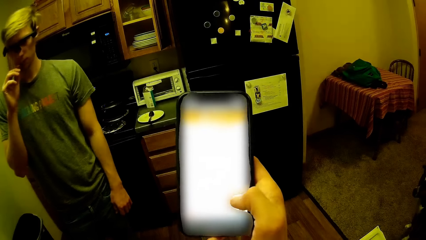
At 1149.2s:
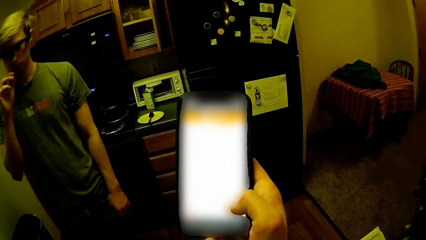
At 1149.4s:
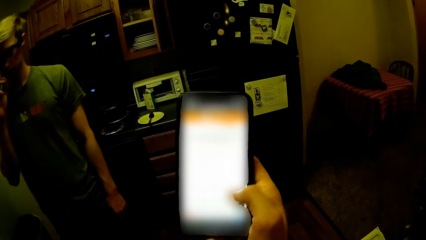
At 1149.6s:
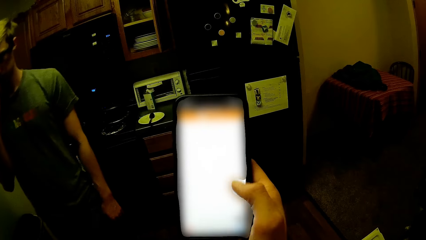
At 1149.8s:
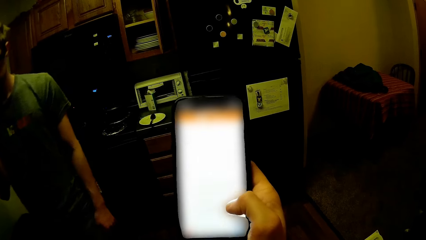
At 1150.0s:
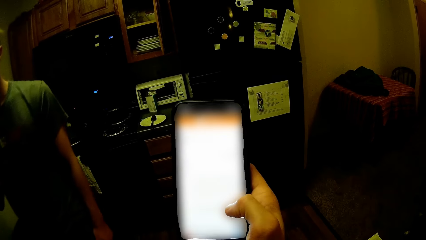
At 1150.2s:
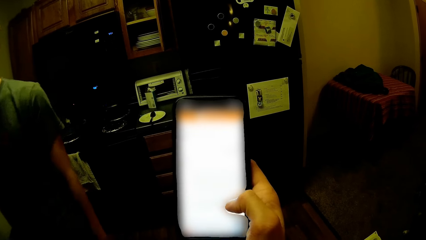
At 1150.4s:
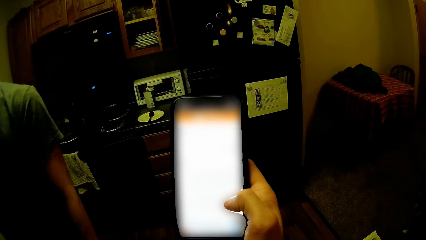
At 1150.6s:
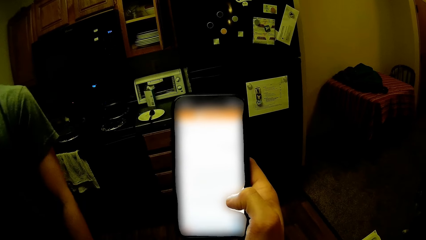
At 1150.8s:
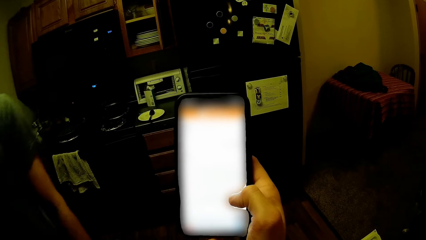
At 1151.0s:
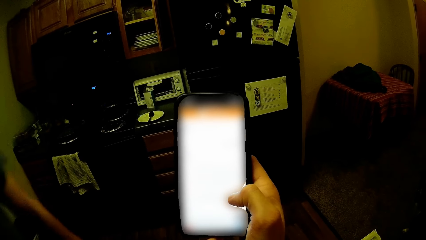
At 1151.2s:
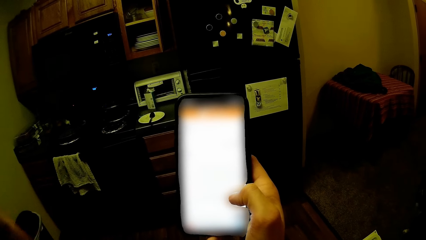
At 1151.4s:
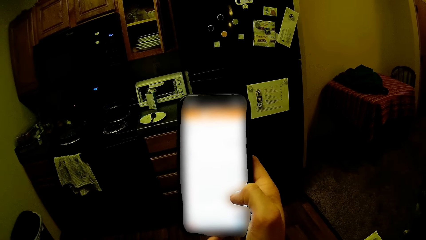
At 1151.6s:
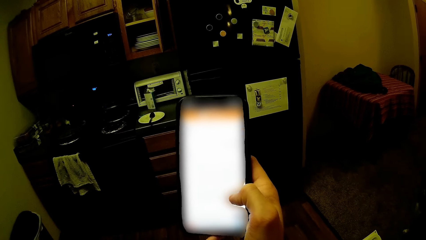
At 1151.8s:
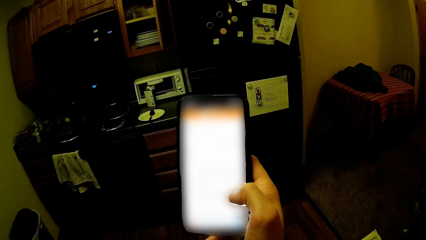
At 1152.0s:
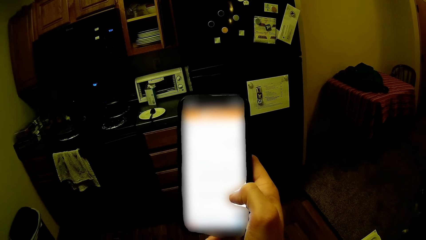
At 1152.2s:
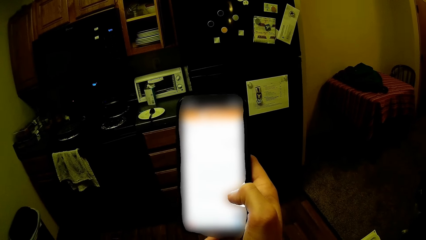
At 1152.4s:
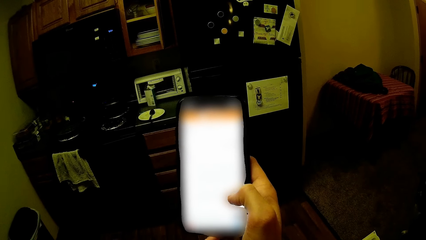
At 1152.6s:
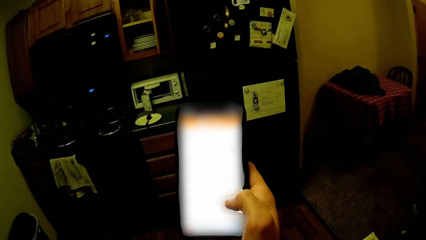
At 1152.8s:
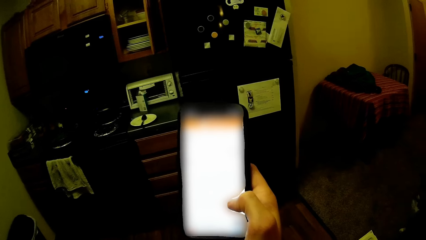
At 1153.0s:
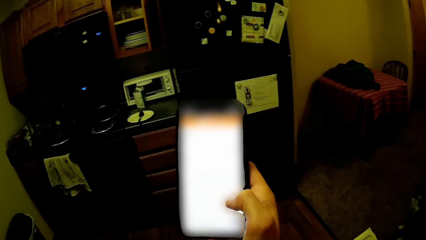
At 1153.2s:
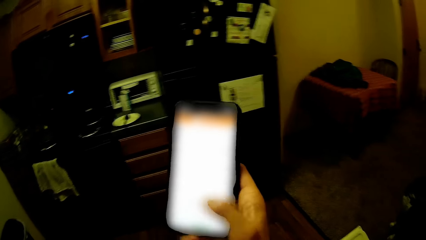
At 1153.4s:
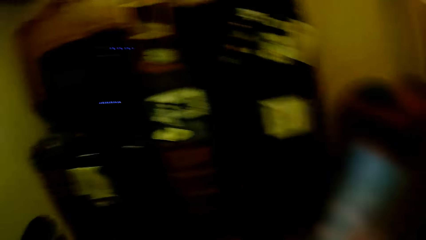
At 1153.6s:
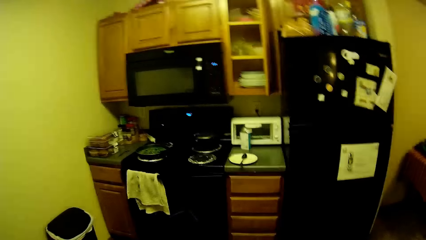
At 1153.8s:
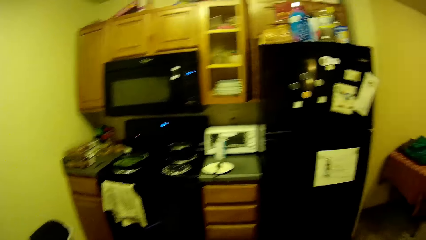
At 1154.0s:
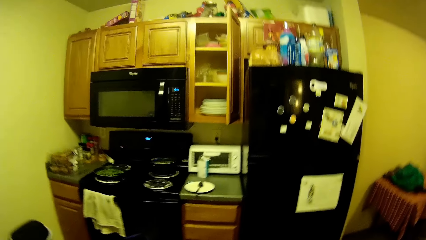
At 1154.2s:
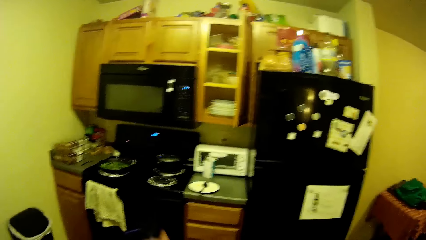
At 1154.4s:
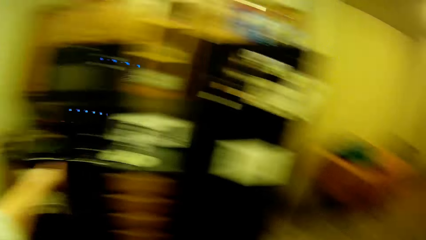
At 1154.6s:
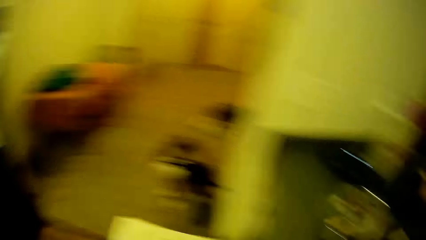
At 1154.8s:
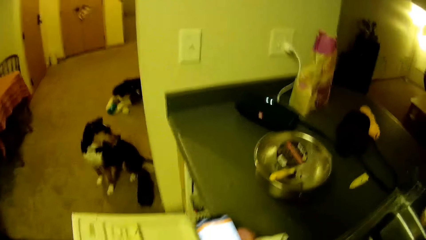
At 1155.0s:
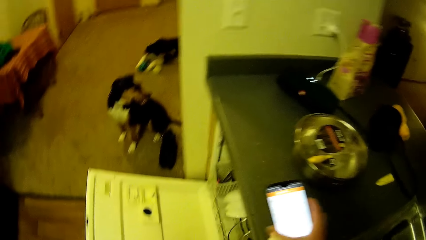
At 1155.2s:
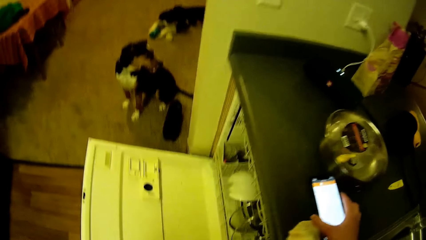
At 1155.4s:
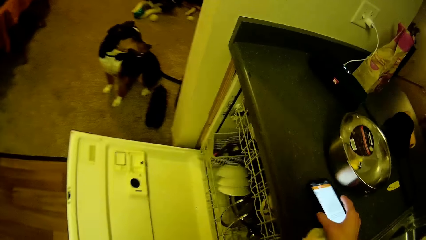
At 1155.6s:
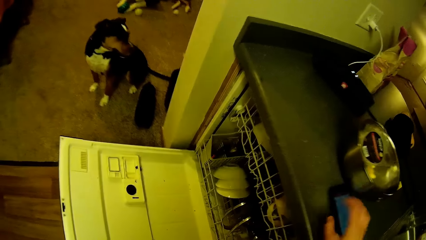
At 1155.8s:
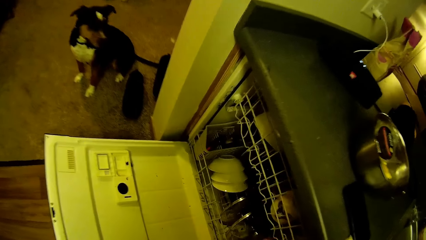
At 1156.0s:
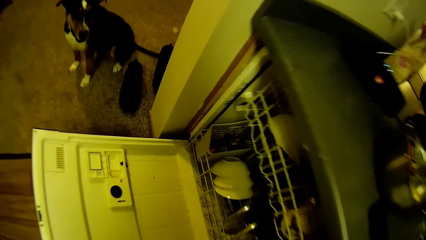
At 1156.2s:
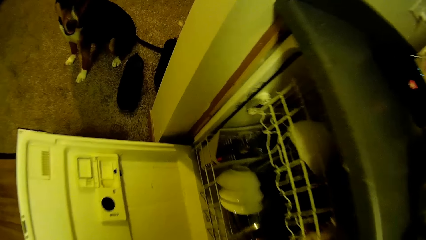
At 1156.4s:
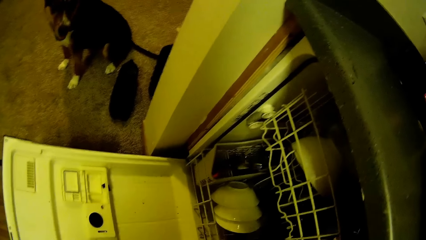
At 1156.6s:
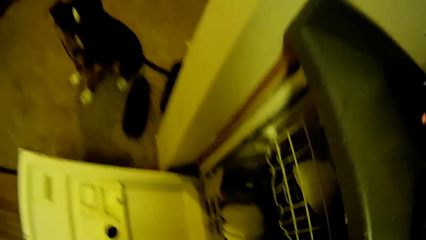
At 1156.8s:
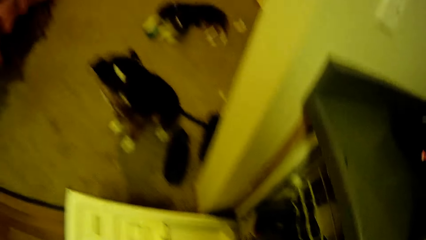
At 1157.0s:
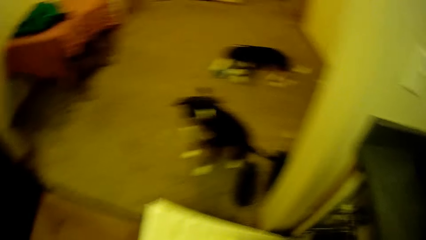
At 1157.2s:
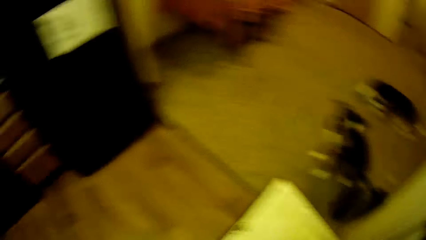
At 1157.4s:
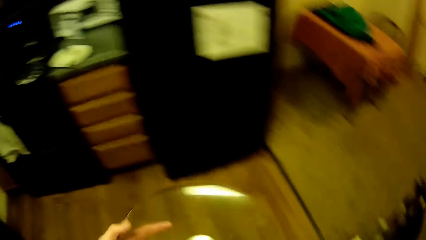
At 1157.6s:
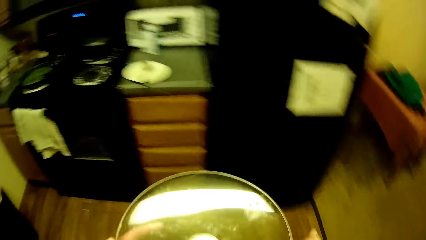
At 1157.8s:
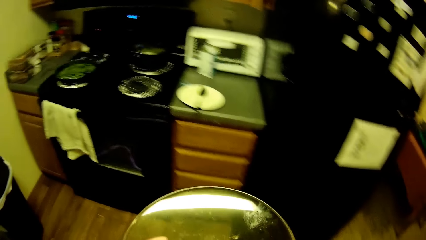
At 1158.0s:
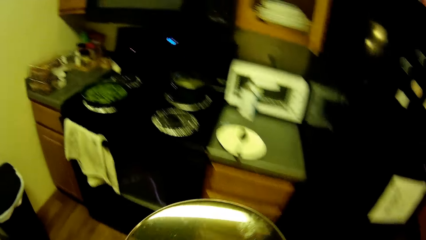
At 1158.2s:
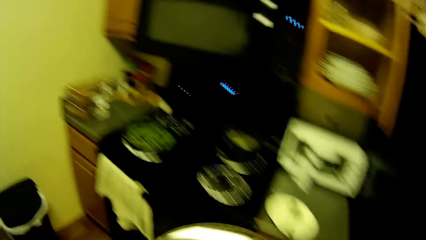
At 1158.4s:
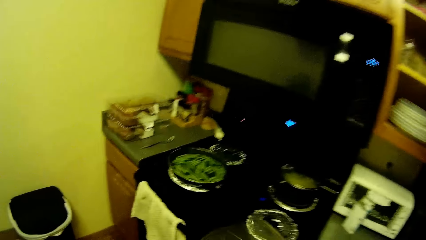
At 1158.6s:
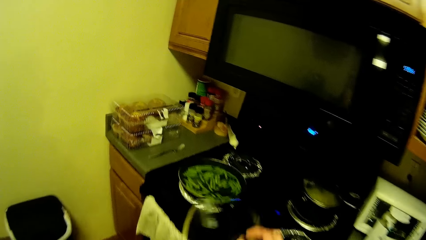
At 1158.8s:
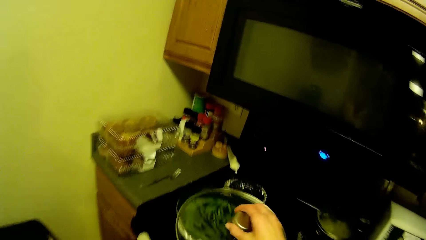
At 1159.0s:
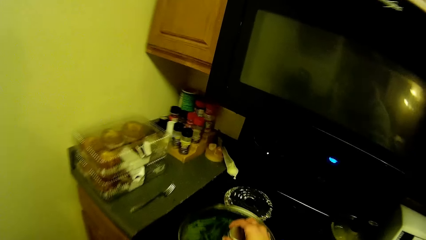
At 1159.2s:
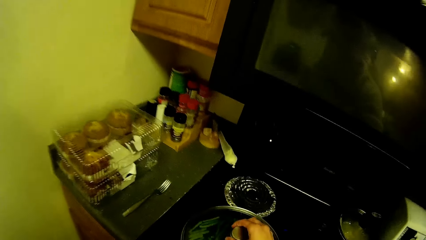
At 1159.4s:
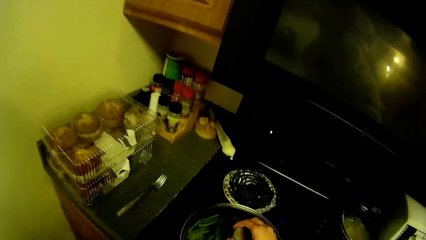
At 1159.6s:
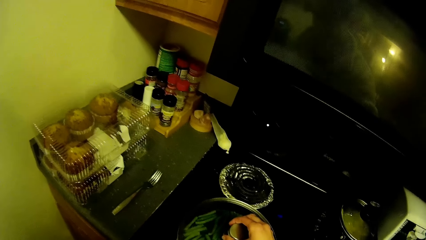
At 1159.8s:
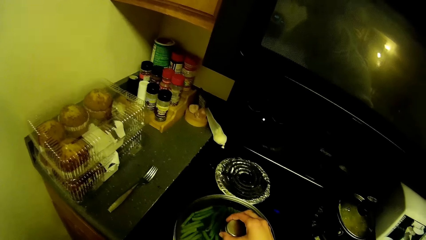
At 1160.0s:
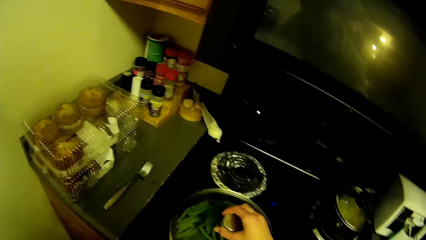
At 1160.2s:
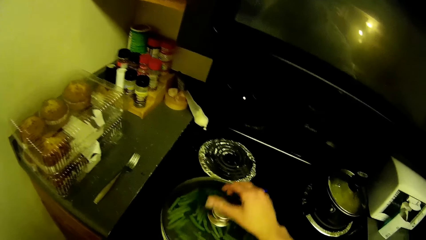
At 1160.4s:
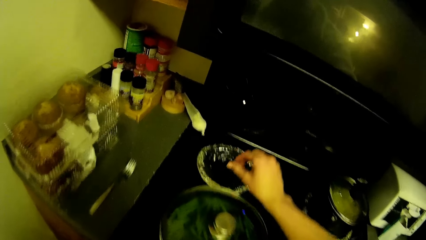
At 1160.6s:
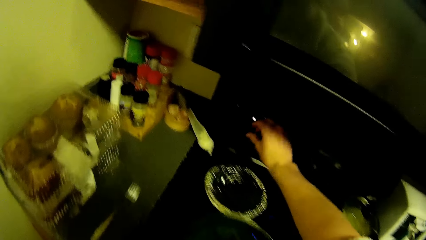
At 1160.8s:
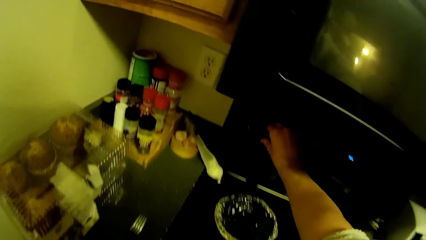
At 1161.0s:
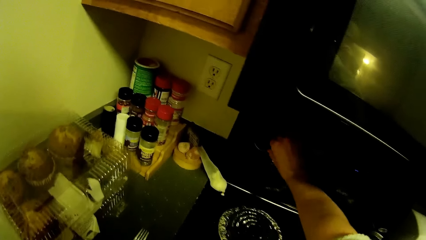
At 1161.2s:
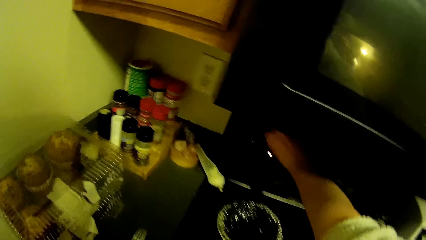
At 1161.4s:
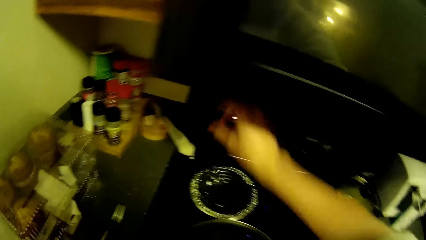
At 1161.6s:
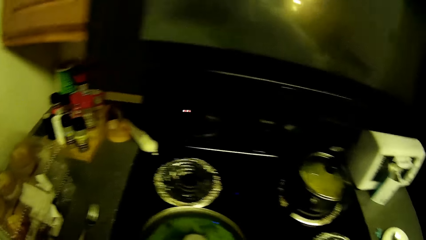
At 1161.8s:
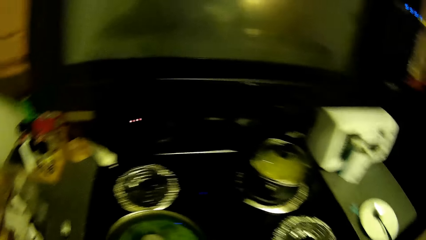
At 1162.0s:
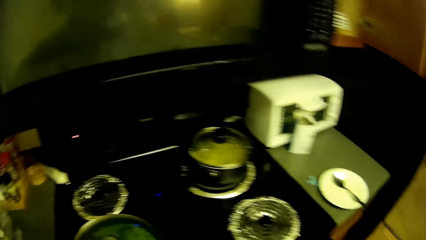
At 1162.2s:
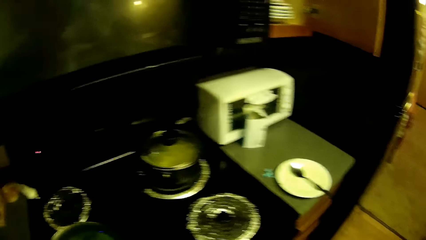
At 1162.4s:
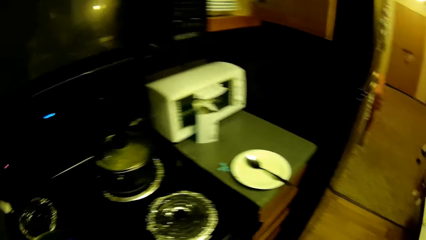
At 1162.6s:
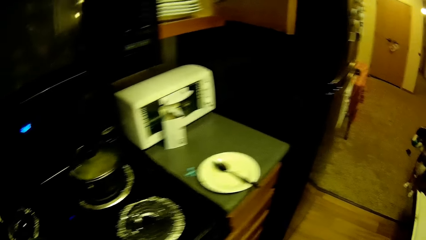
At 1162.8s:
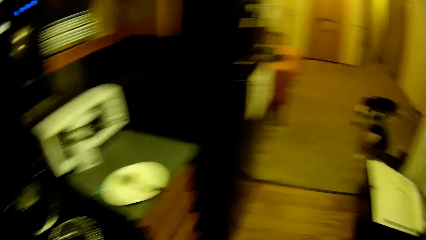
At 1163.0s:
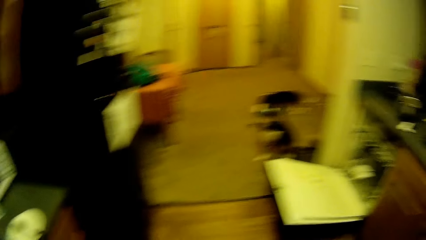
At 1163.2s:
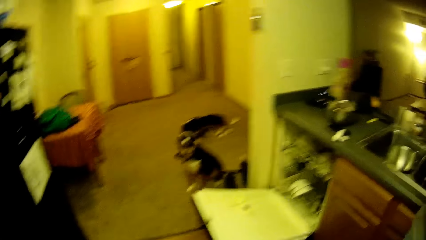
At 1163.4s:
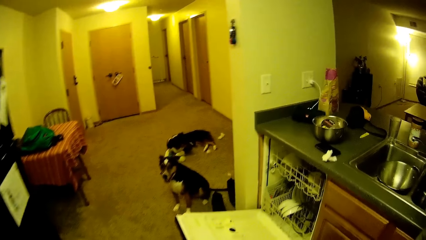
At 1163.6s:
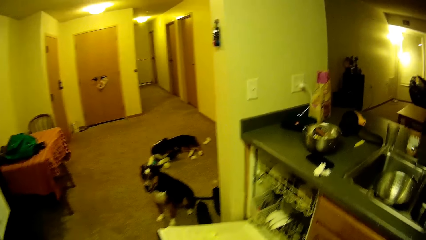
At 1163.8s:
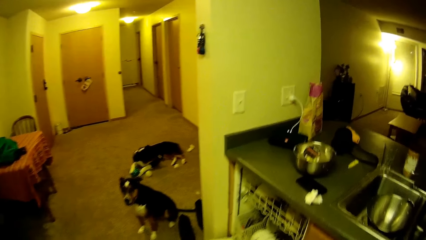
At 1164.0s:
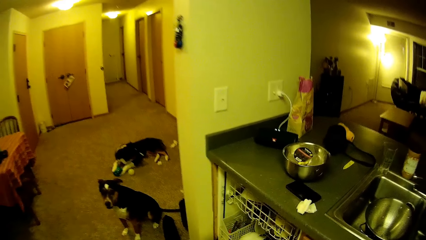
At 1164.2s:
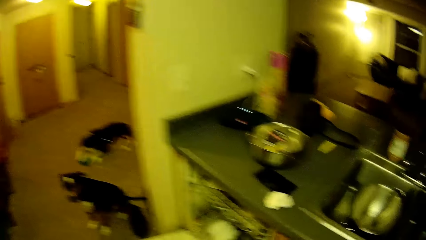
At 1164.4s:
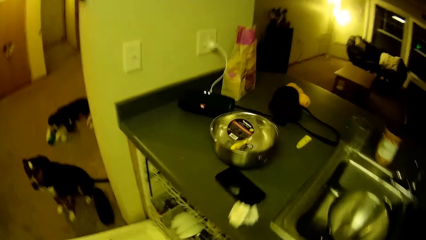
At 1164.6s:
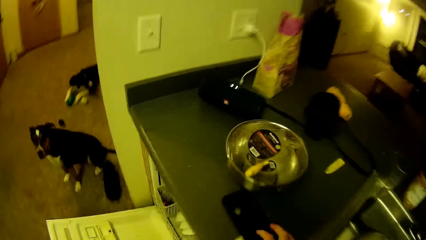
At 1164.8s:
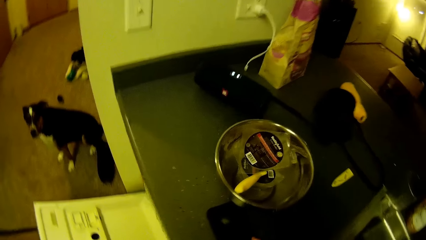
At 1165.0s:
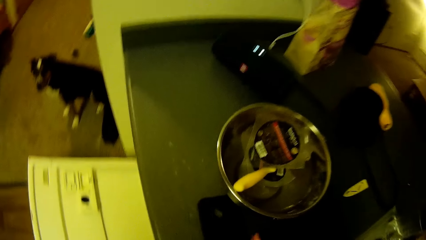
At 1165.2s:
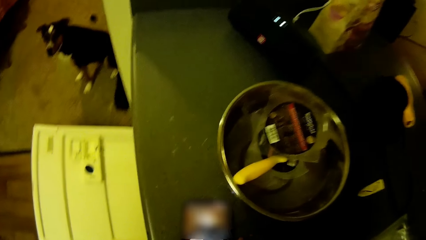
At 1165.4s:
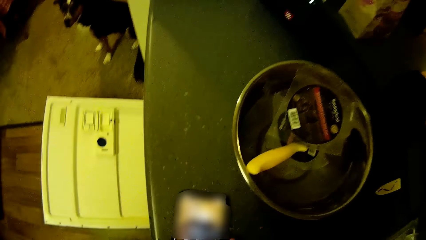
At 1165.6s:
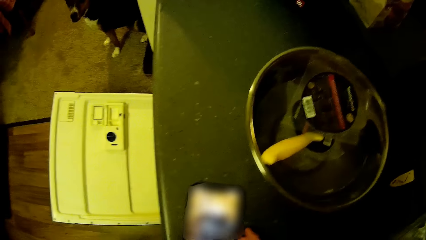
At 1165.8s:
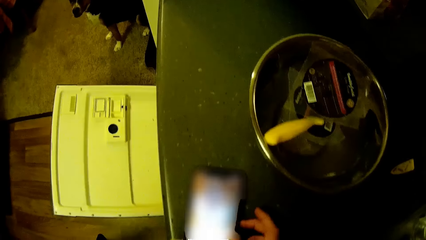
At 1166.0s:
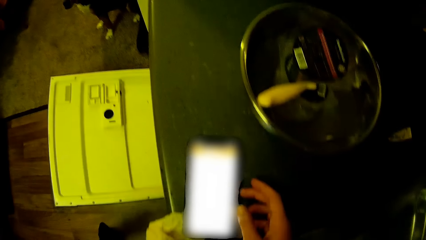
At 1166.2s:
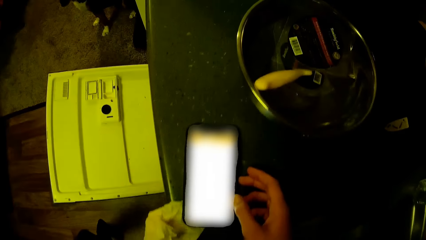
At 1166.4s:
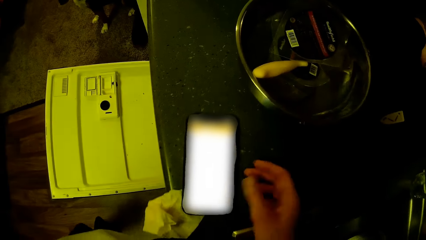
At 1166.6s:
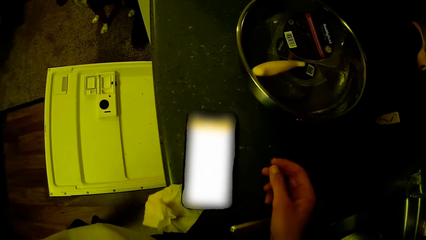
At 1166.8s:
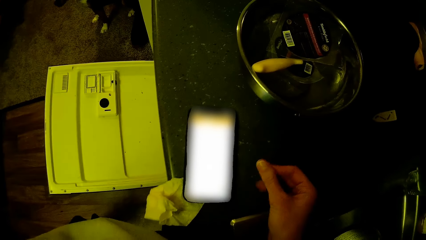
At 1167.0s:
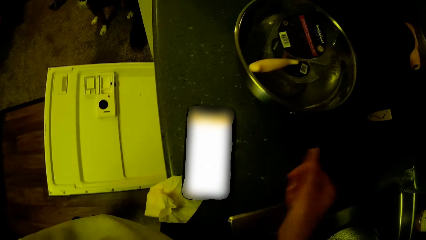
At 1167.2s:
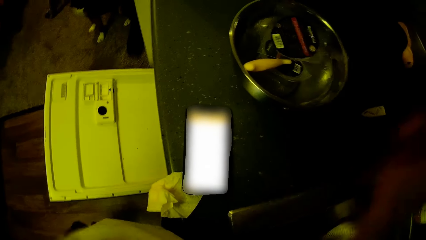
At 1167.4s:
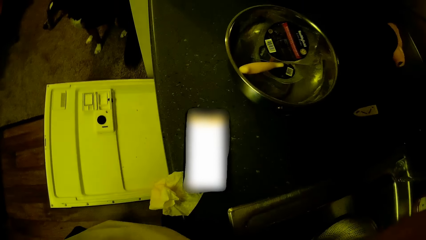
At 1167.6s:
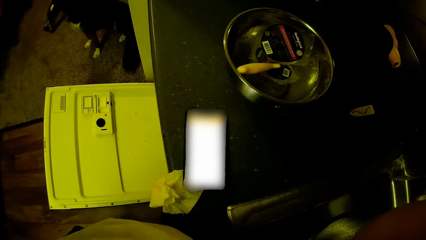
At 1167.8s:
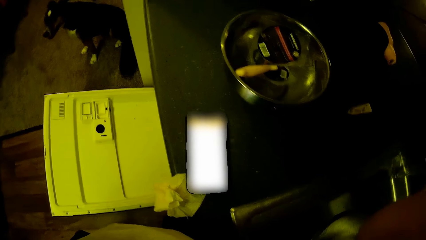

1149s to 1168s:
A person walks away from the cupboard. The camera wearer drops the phone on the kitchen slab with her right hand. She passes a pot cover in her left hand to her right hand. She carries the pot cover to the electric gas. She places the pot cover on a pot on the cooker. She adjusts a knob on the cooker with her right hand. She switches off the microwave. She touches the phone on the slab with her right hand. She takes the phone from the slab. She scrolls on the phone.
